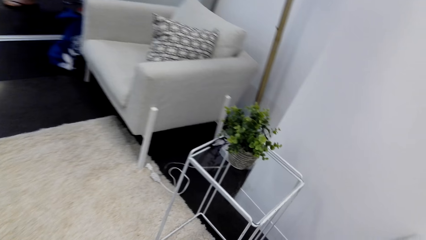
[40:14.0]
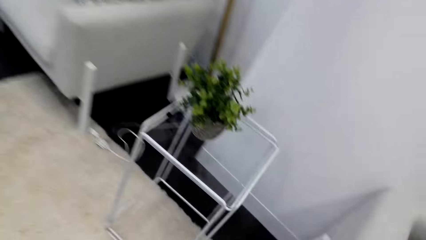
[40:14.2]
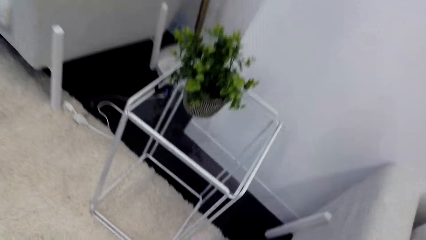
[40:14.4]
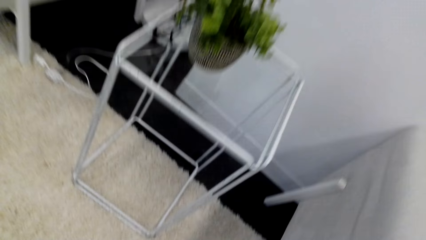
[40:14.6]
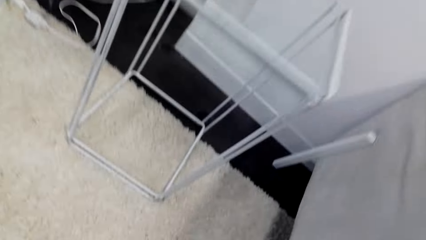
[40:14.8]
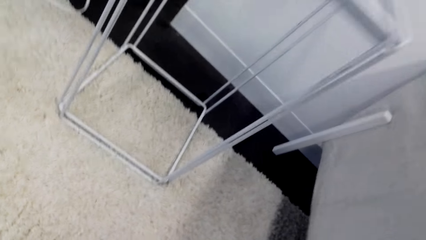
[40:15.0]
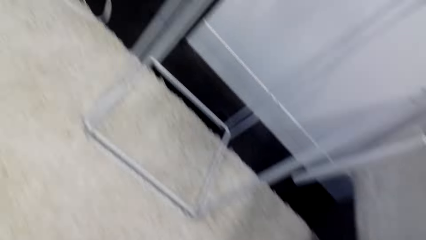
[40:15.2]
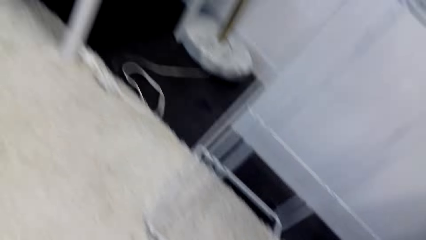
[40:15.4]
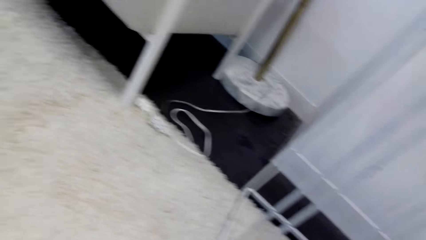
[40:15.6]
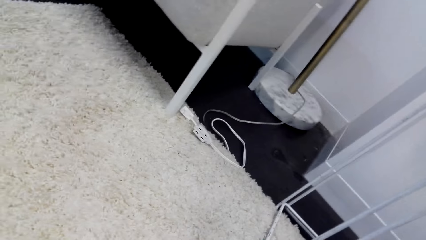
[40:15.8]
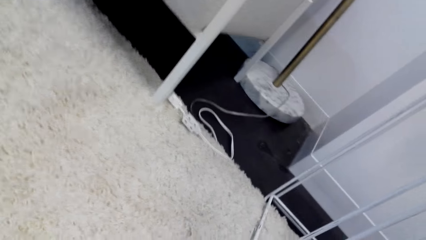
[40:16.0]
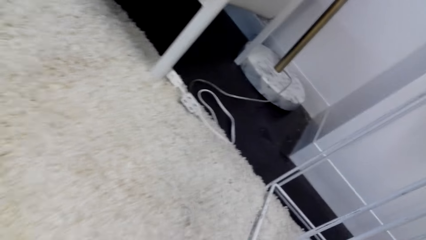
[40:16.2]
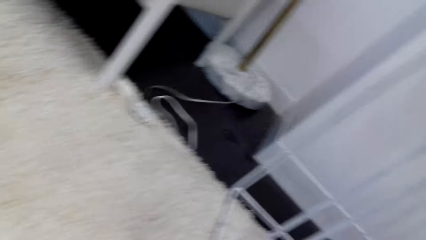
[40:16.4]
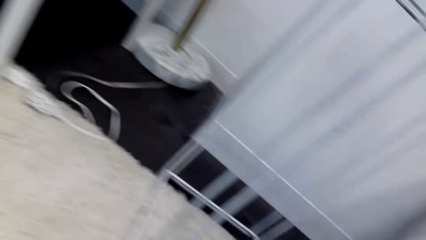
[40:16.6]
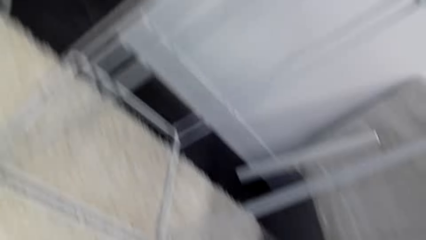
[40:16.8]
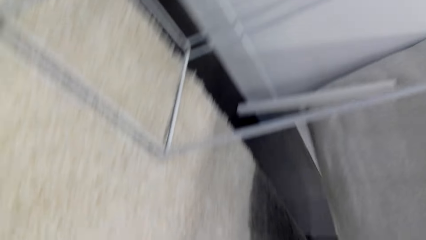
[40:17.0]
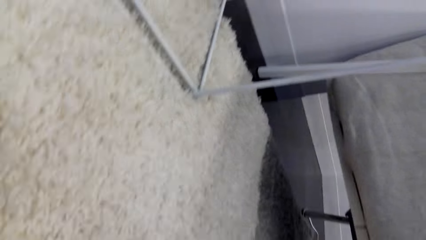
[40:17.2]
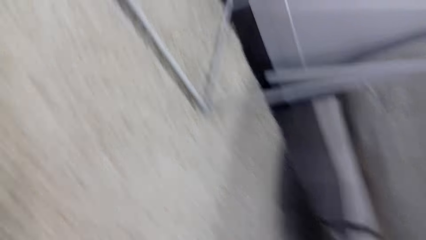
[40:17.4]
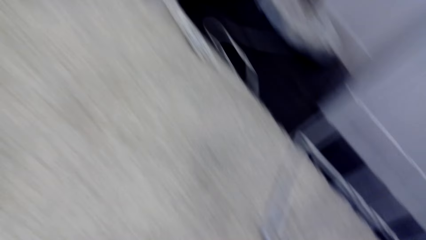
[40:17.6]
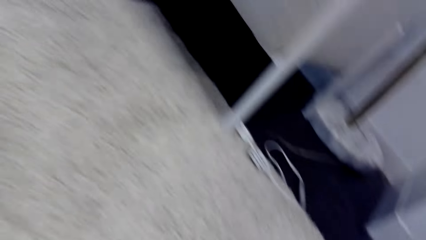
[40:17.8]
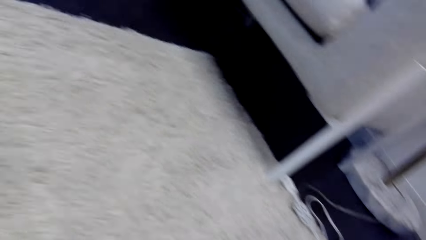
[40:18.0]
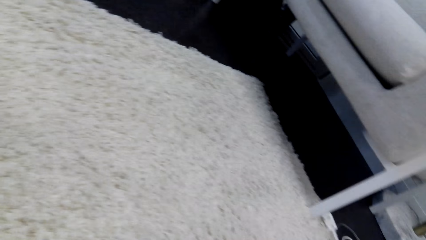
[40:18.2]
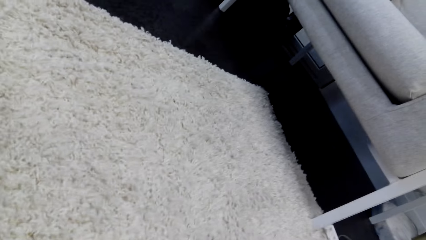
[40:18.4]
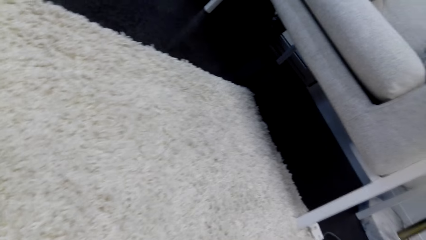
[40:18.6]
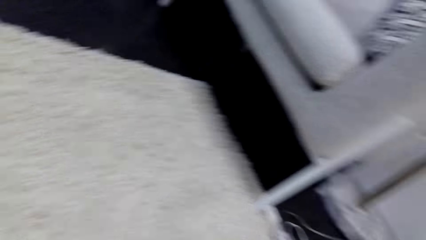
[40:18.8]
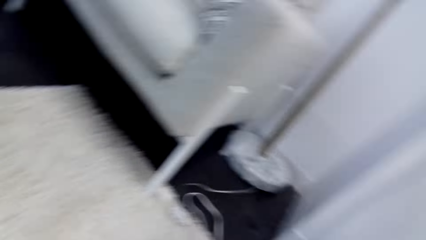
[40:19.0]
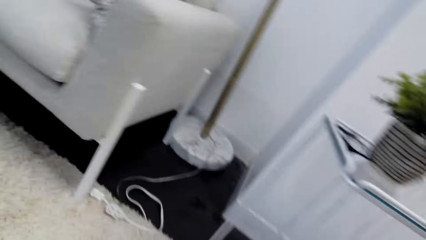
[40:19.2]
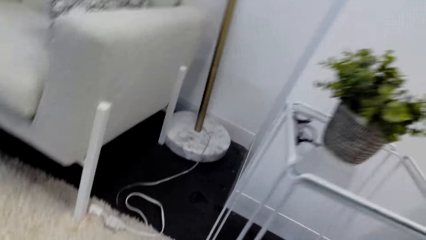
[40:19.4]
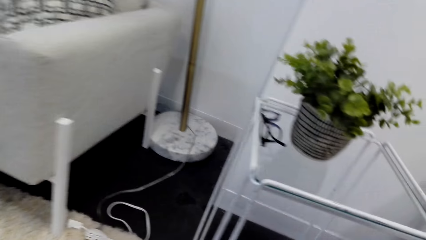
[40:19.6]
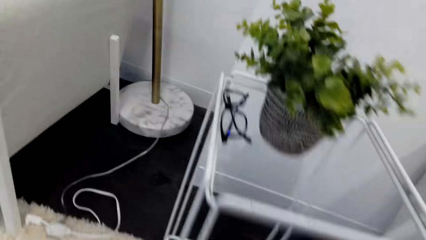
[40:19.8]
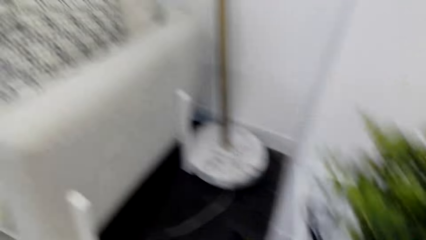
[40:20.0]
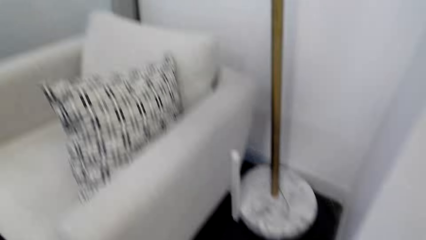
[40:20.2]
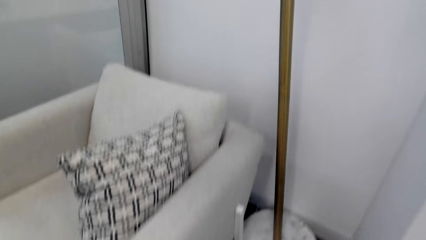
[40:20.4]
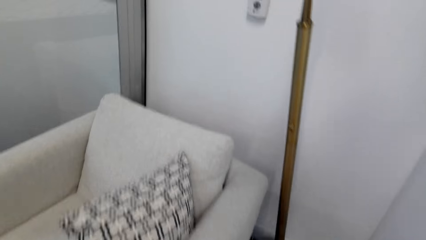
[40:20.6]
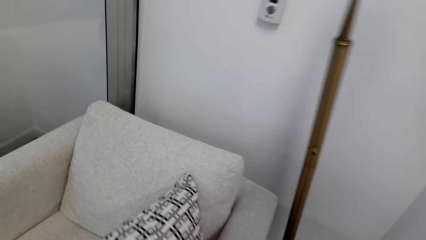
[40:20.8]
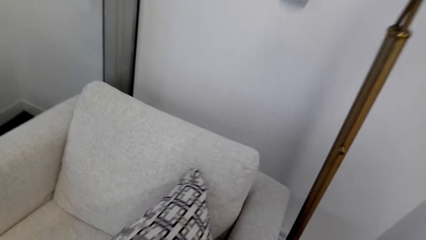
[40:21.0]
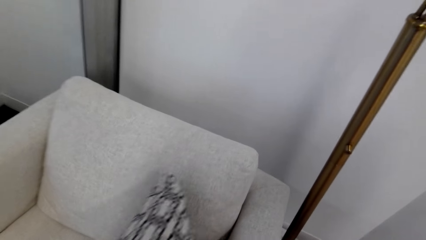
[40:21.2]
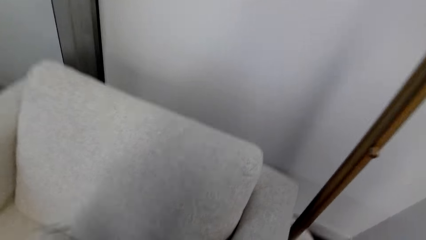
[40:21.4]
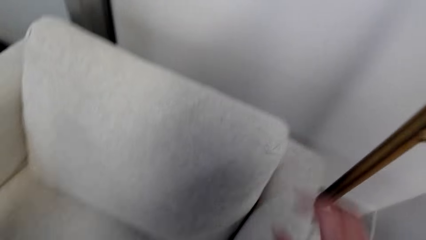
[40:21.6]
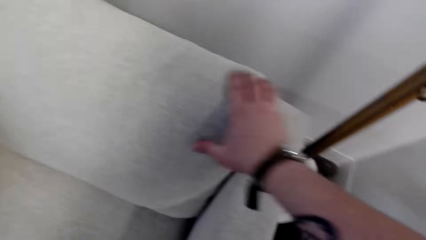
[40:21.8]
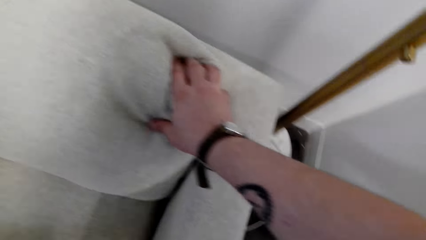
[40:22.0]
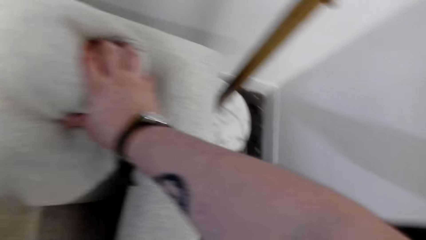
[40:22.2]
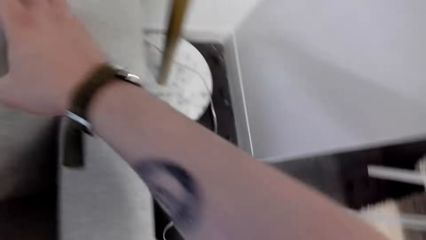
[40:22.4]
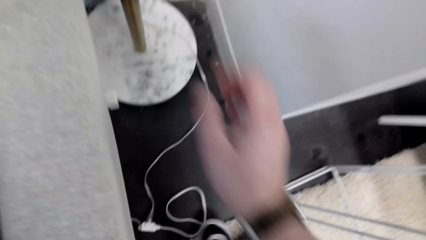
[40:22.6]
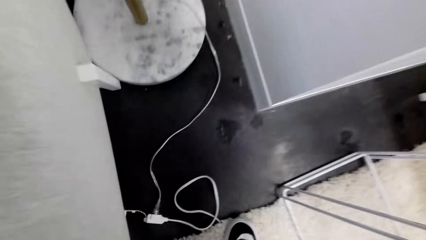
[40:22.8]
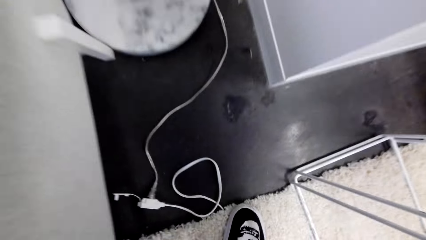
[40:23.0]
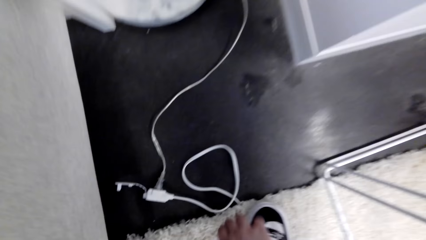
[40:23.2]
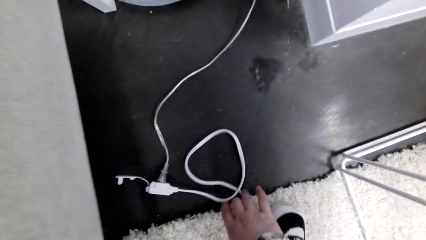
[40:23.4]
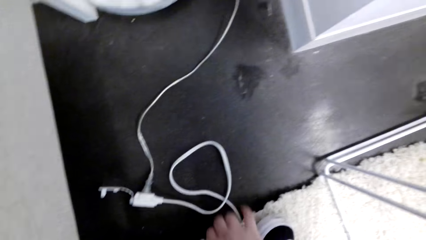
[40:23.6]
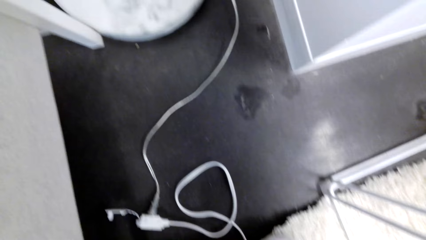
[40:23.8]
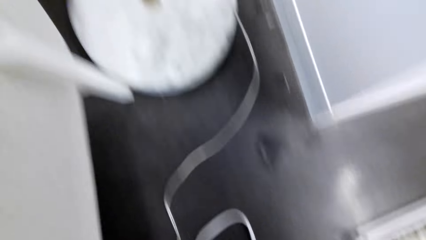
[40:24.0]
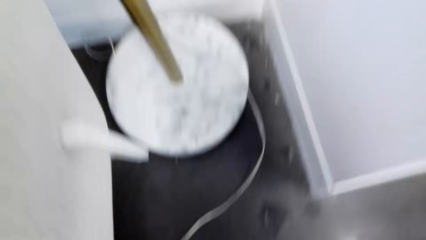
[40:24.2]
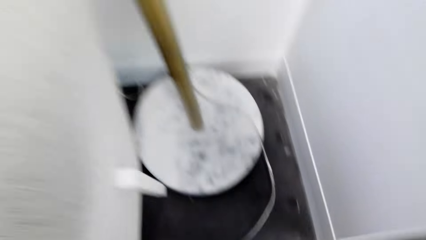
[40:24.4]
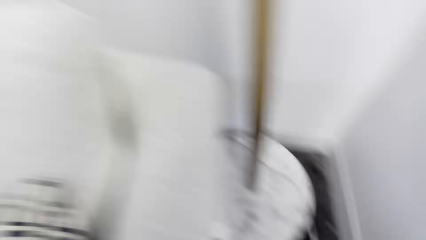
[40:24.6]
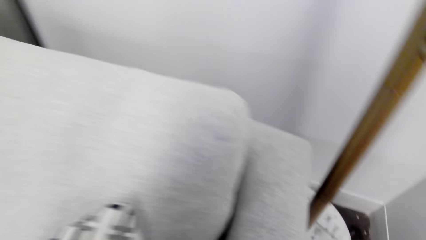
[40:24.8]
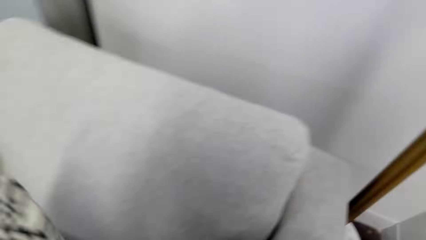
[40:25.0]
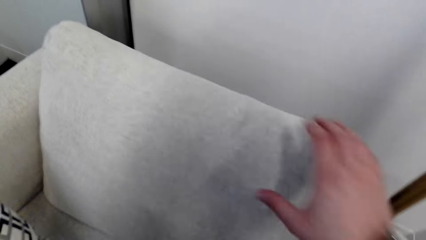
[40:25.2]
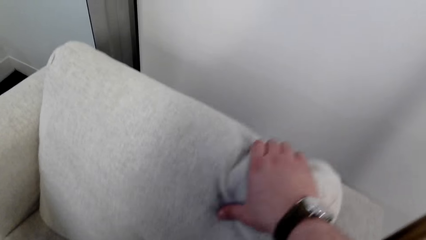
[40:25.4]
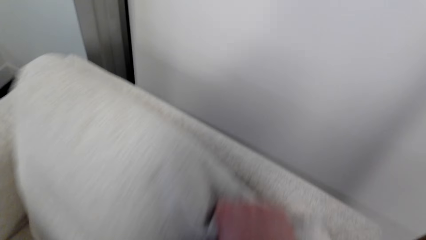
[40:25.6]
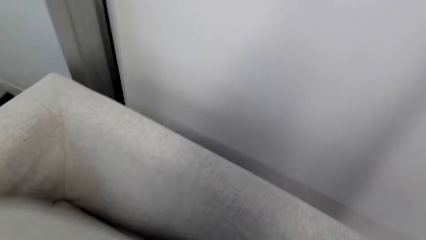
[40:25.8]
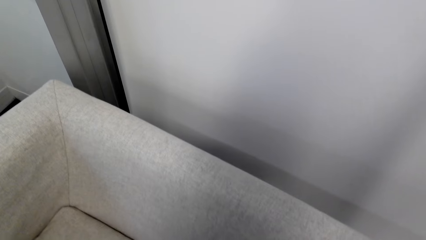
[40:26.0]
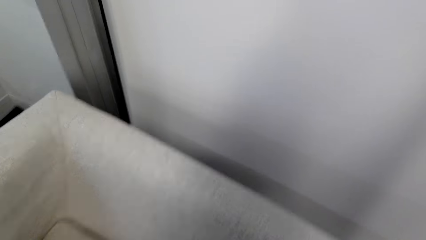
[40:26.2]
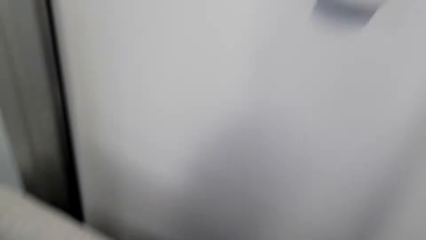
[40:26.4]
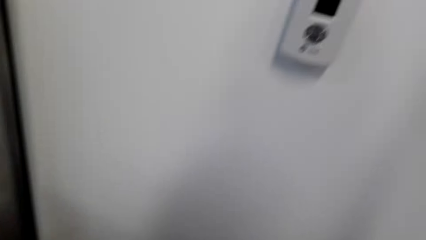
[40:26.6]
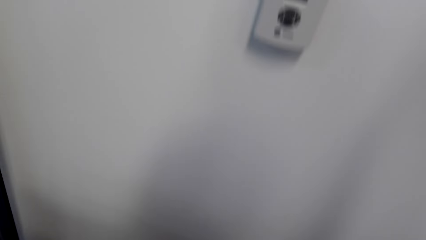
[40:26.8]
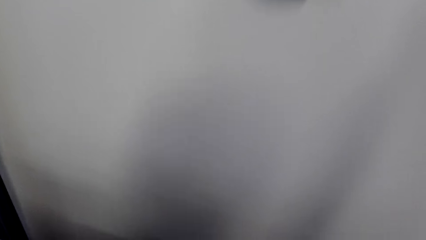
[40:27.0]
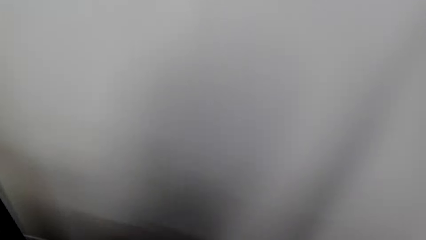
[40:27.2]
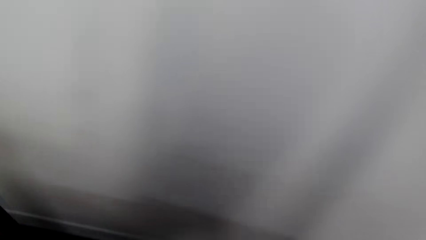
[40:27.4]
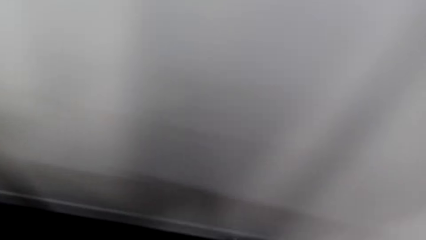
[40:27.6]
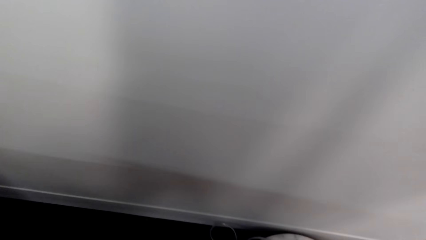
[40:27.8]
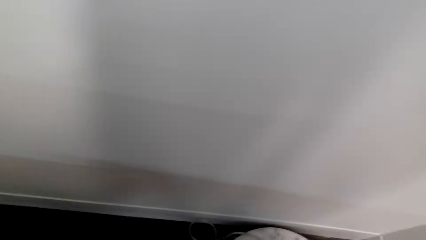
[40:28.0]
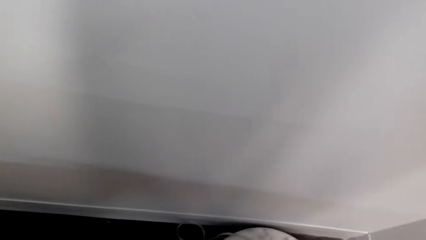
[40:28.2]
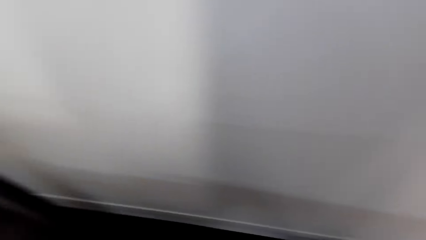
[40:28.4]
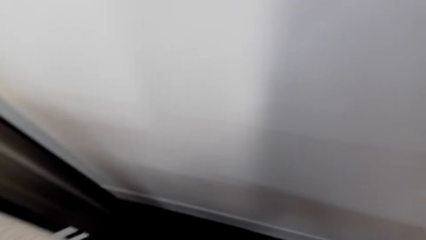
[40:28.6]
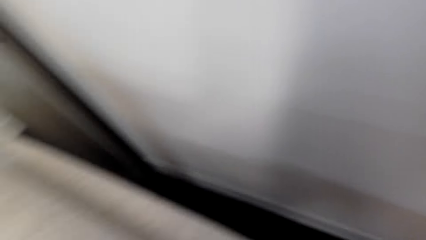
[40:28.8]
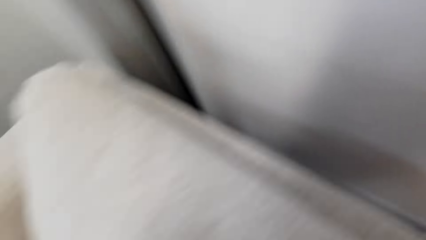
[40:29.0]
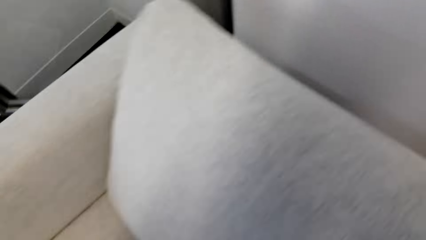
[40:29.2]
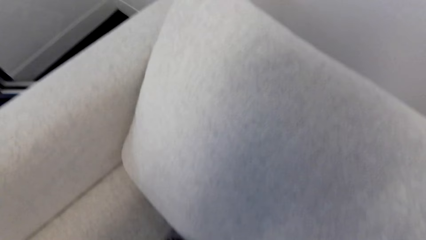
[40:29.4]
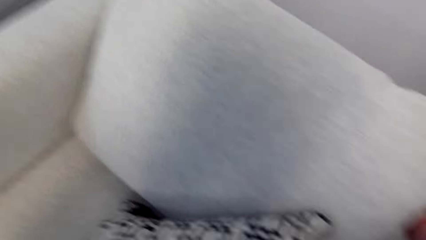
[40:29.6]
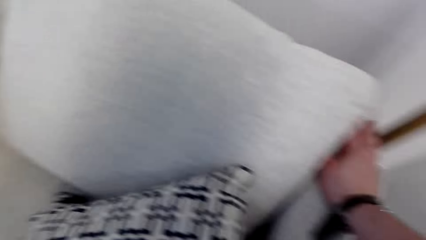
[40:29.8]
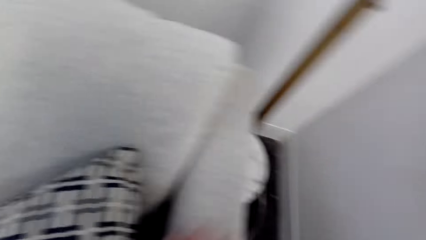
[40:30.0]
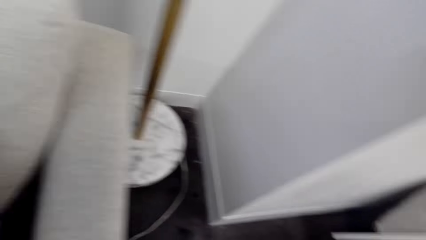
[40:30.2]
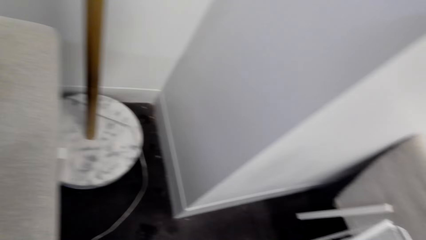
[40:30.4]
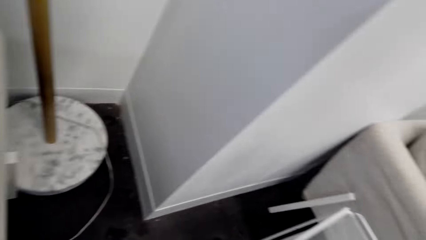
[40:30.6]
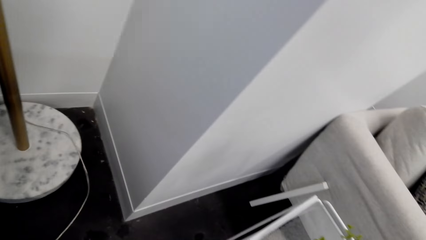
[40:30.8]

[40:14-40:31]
The camera wearer looks under the couch. They lift the pillow. They touch the cushions. They look behind the couch.
